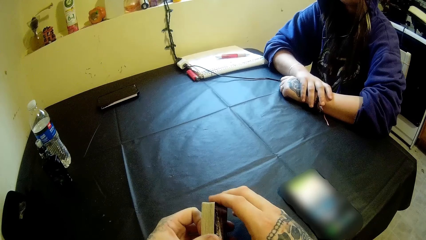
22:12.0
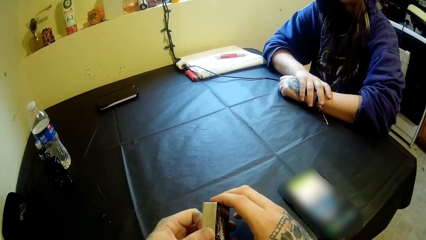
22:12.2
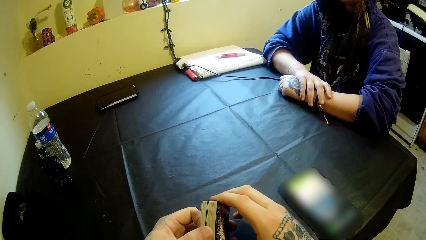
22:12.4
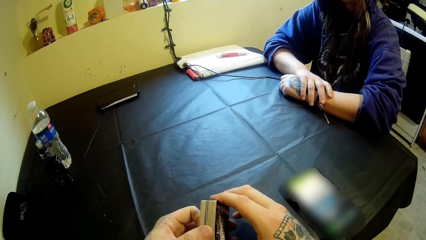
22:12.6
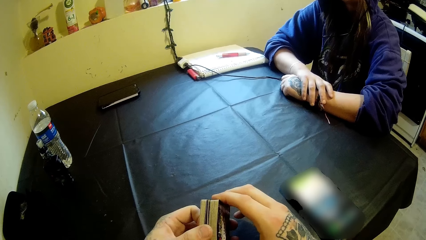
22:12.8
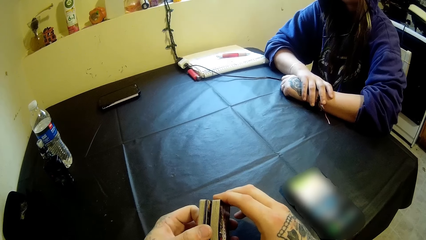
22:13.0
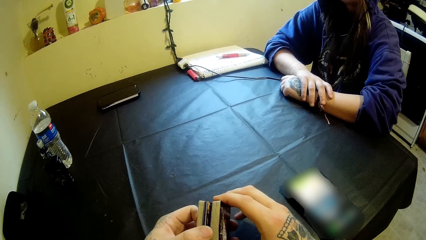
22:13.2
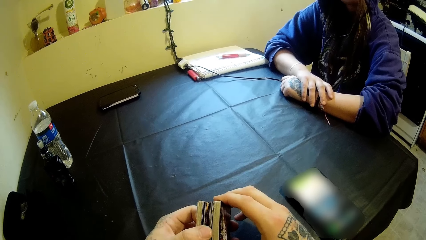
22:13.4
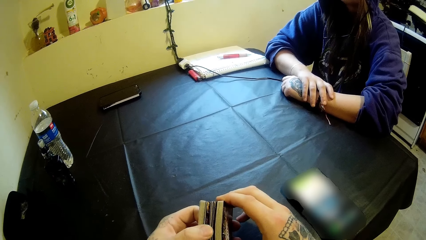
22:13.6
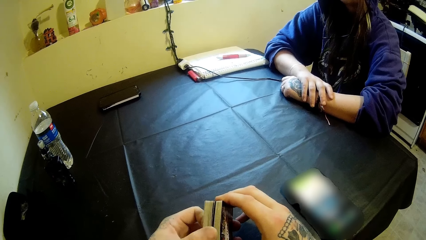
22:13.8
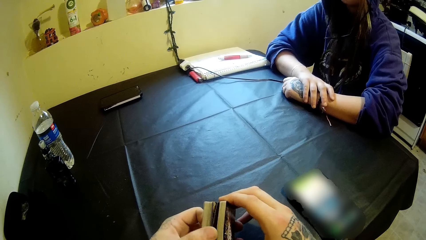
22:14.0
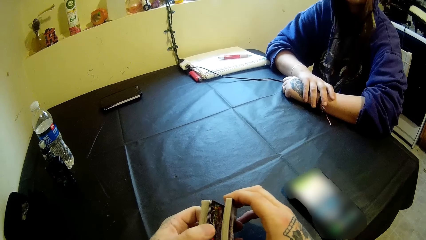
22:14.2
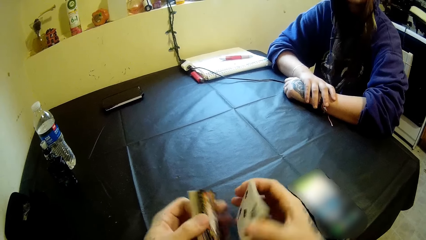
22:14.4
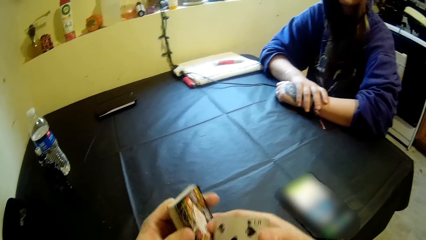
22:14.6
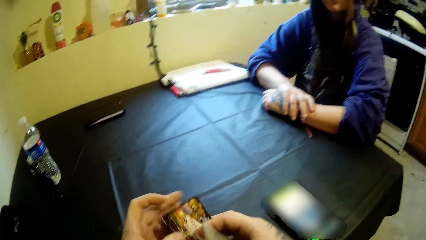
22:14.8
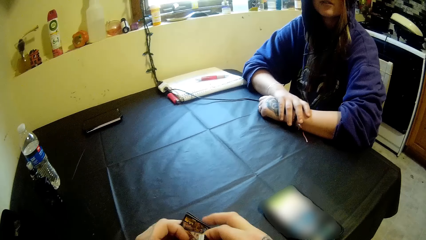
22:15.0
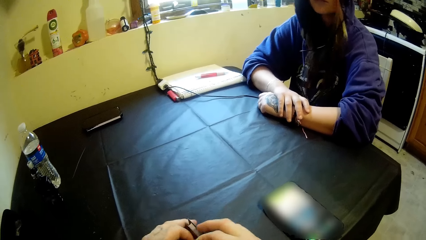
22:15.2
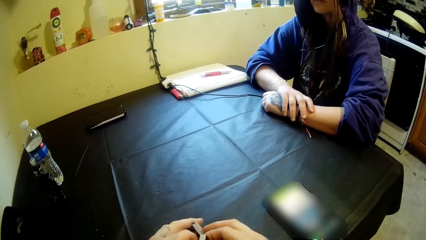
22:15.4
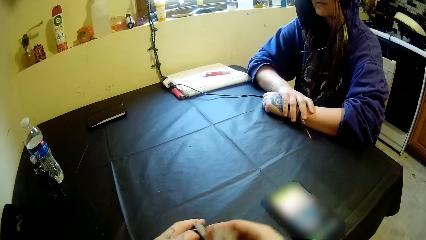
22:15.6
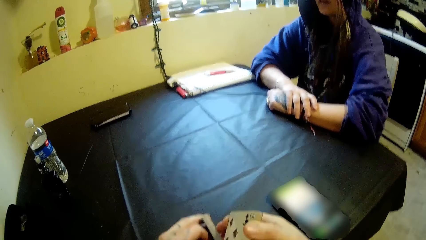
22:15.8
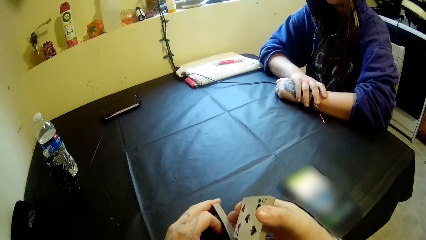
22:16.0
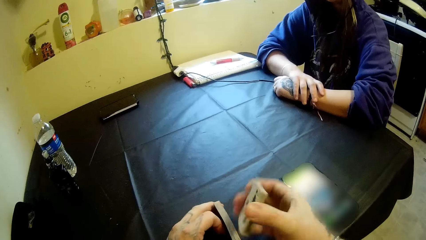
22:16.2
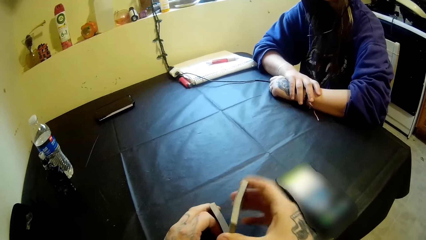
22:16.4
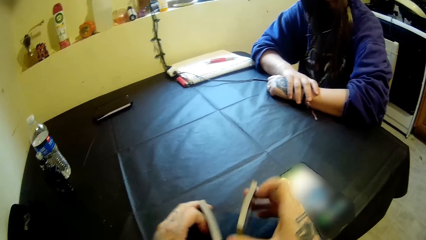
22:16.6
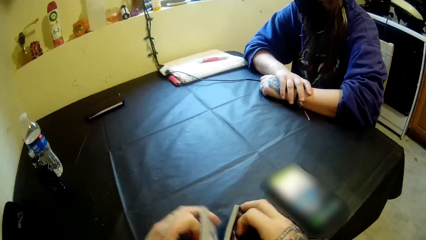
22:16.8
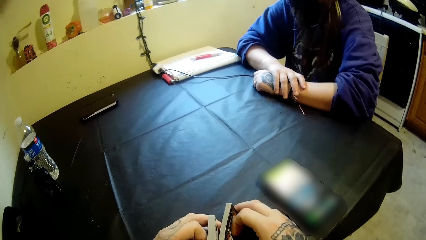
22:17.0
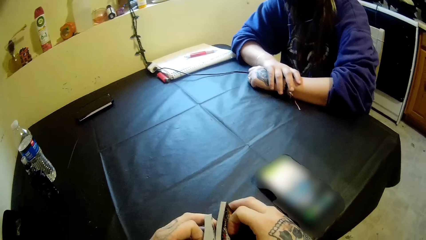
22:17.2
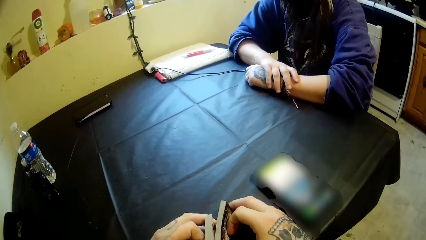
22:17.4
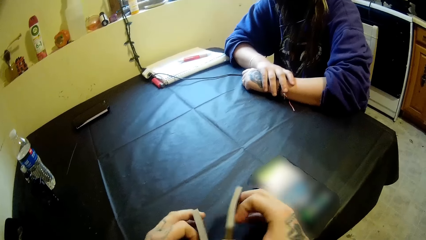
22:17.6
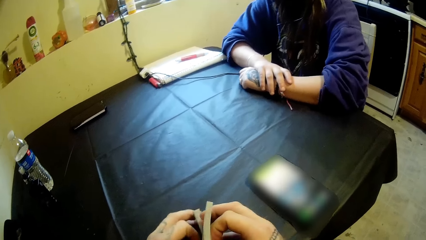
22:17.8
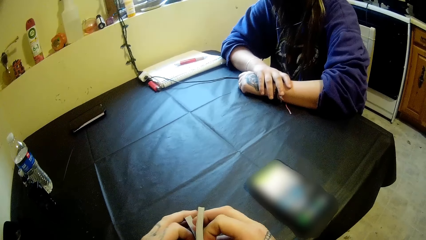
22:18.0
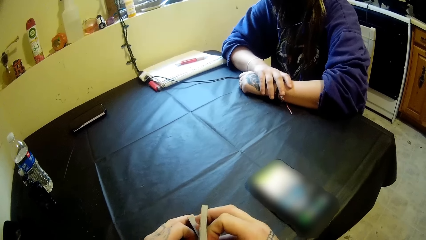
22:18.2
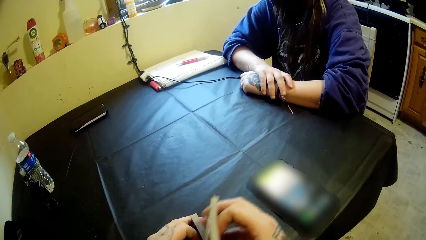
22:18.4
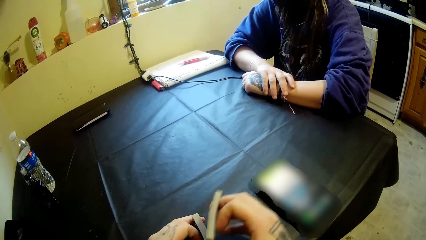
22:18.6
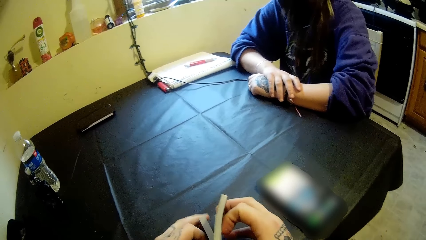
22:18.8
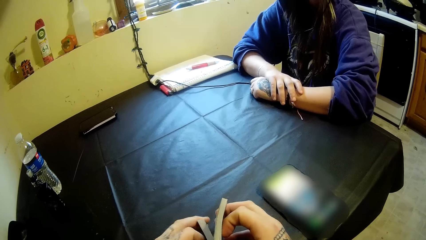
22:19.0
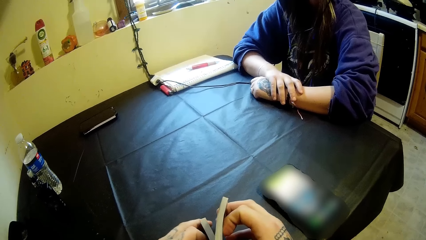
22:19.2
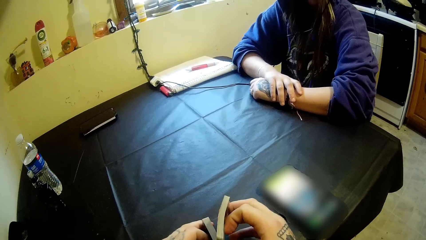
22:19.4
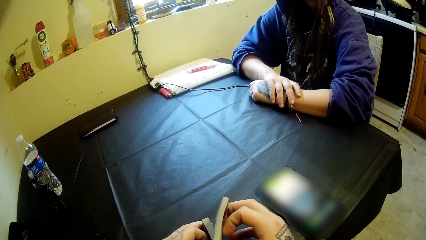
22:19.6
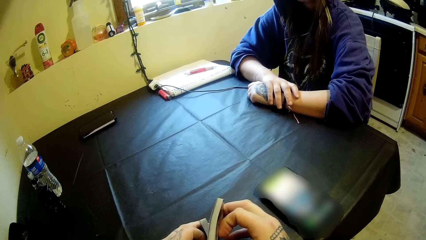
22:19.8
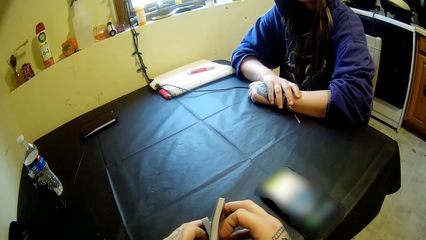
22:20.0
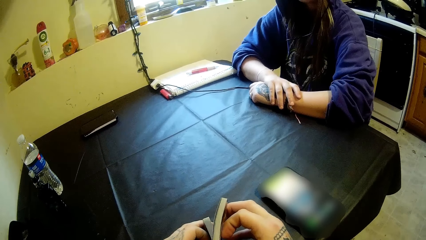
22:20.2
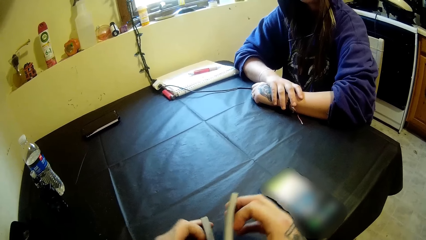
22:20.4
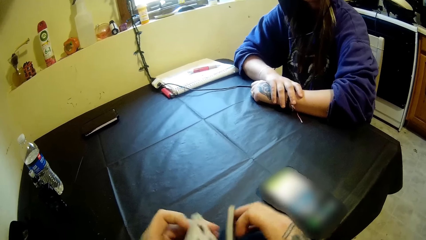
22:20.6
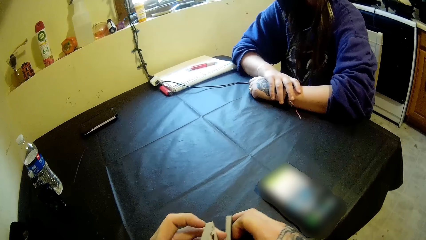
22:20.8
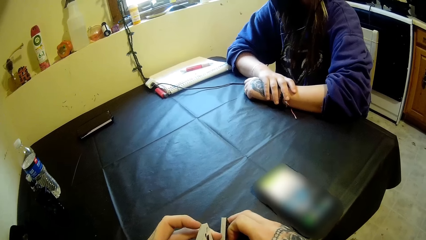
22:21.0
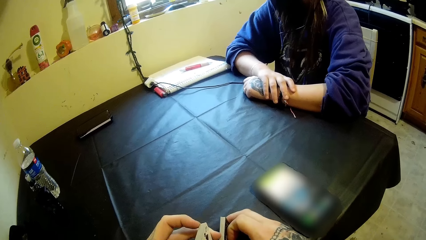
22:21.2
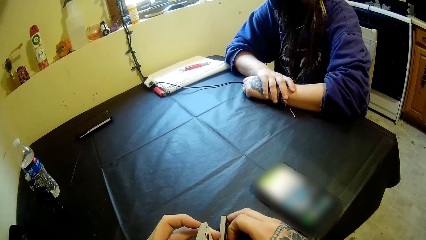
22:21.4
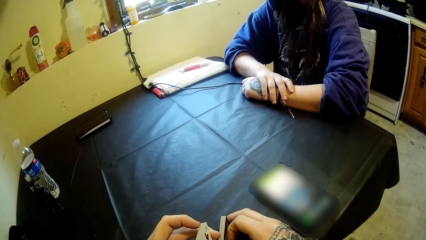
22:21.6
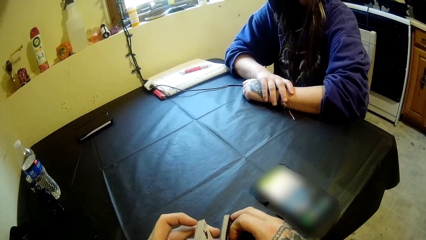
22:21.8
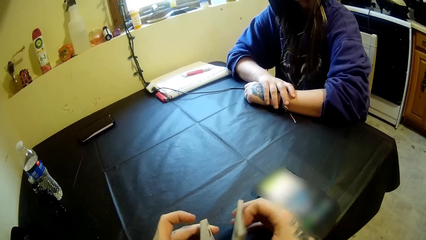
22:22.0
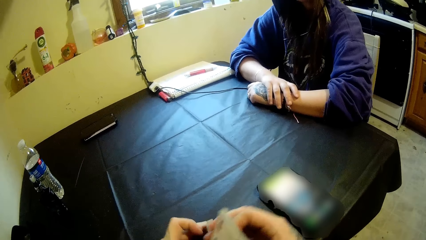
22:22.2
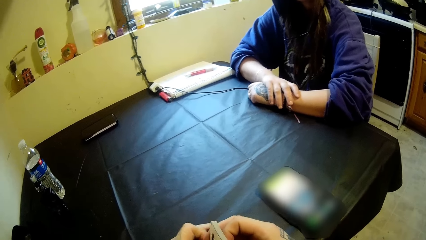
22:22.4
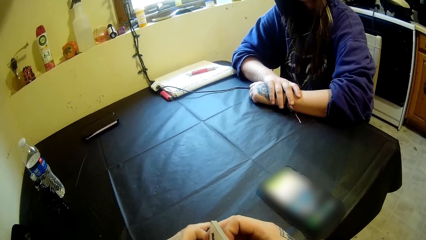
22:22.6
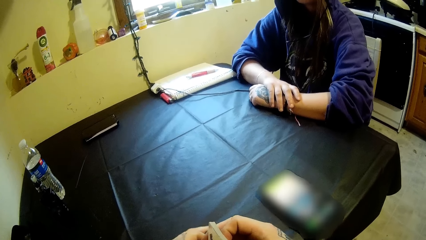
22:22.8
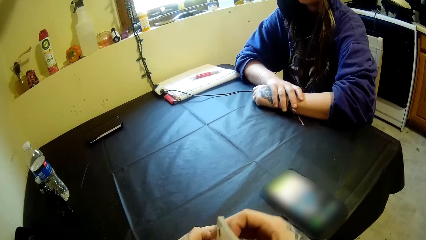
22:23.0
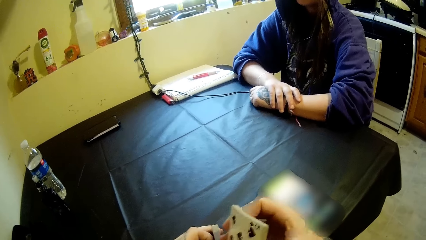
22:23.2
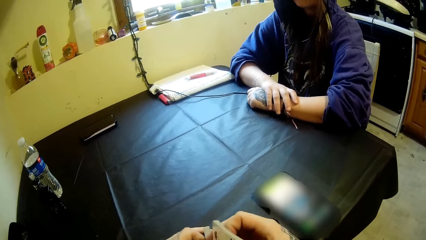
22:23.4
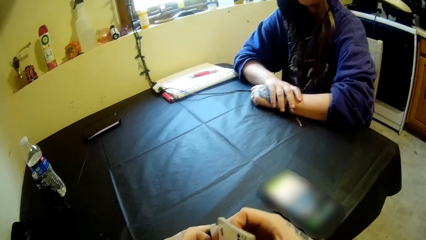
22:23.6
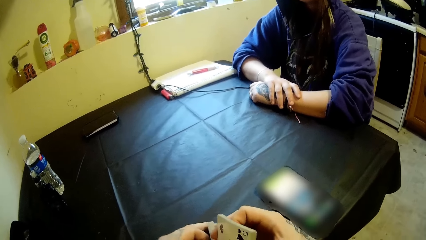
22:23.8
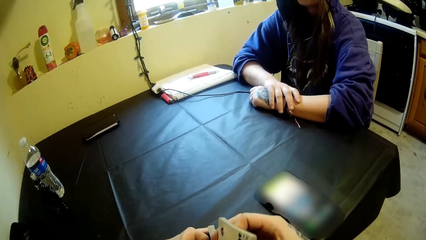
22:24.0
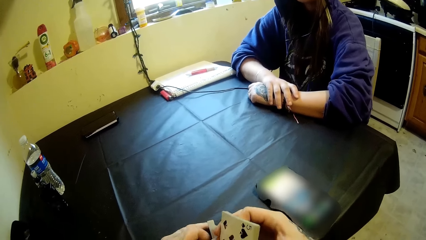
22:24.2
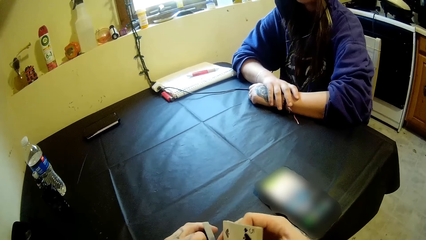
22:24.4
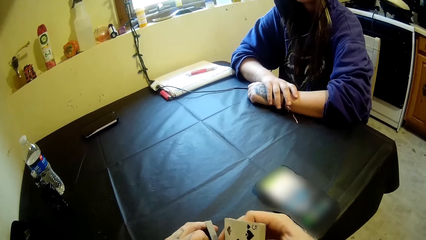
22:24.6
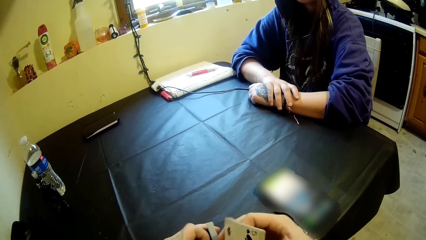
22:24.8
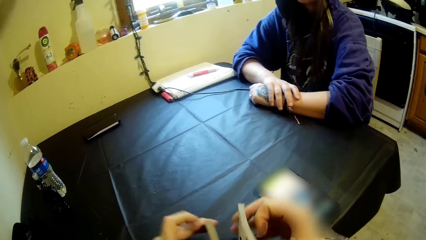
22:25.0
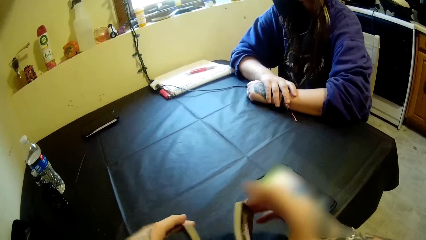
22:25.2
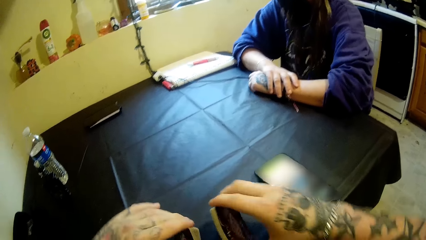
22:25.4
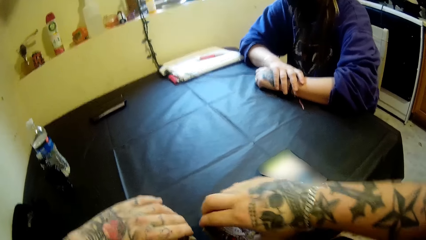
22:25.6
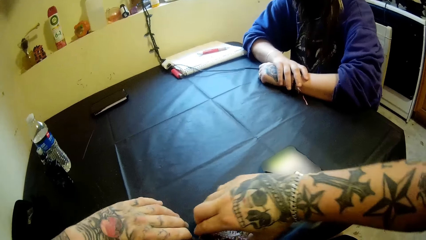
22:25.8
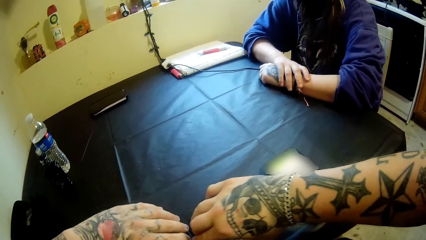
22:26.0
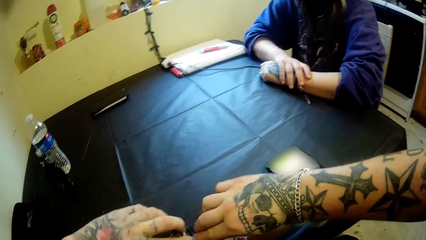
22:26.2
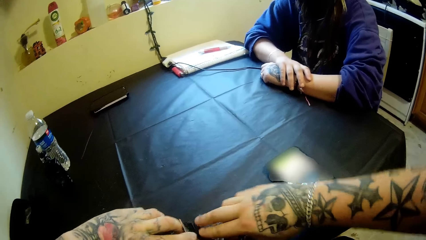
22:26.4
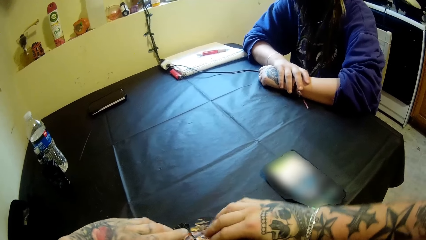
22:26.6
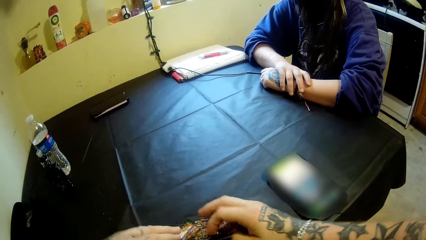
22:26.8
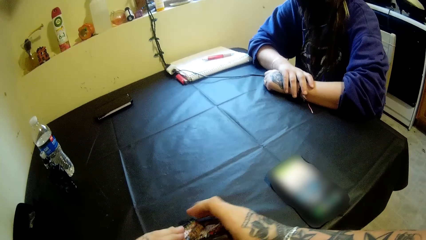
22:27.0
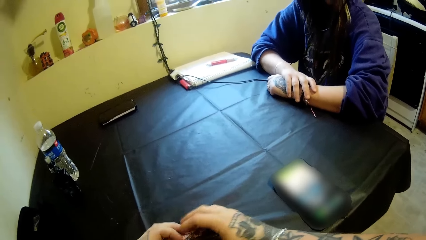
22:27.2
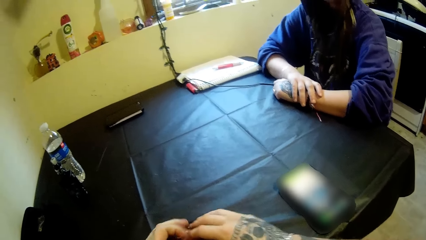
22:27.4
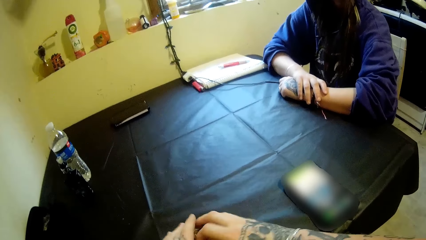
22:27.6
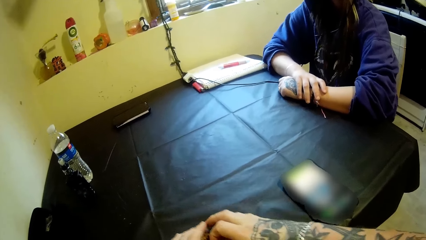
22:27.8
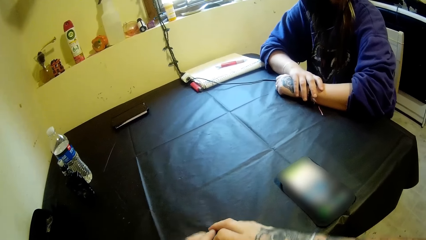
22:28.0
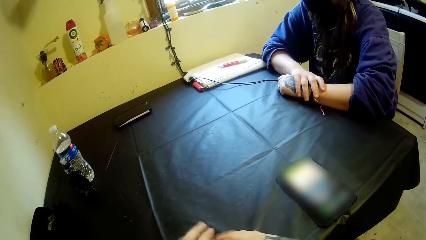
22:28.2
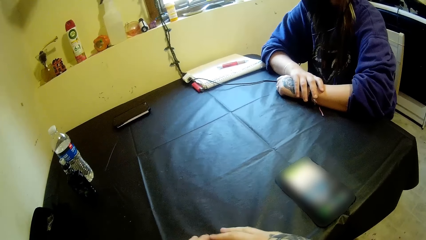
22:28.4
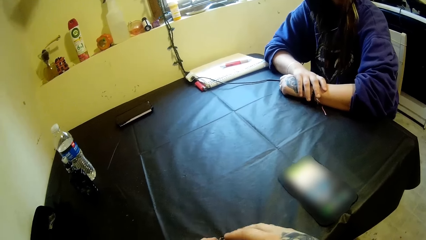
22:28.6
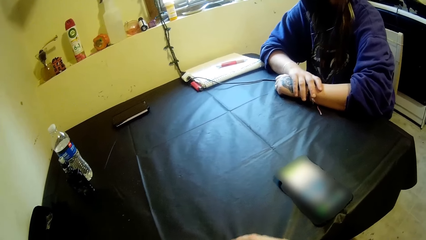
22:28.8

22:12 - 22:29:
The camera wearer splits the cards into both hands. He places the cards in his left hand on the table. He hits the cards in his left hand with the cards in his right hand. He puts the cards in both hands on the table. He puts the cards together with both hands.
